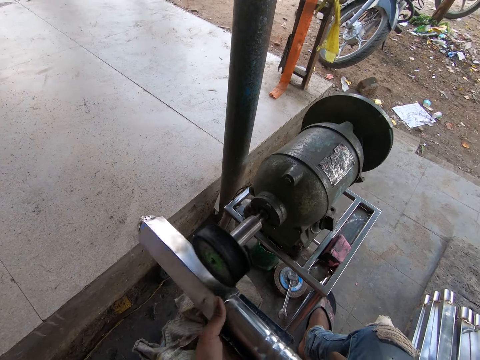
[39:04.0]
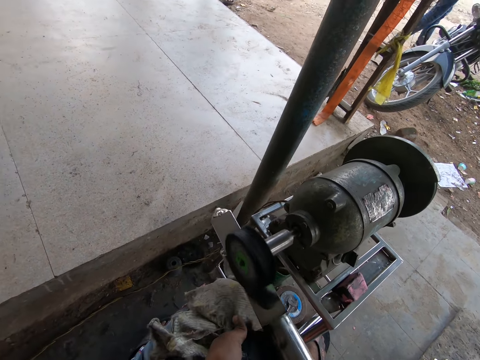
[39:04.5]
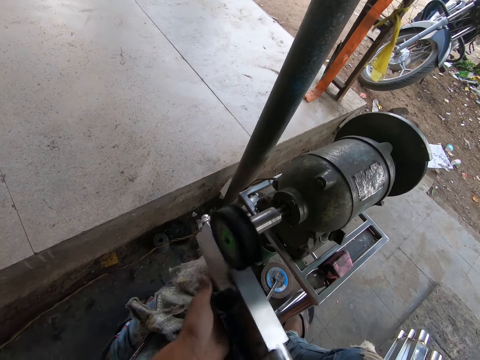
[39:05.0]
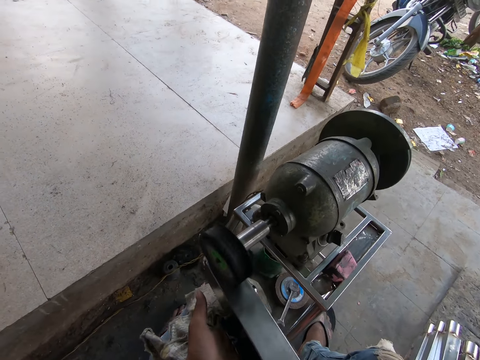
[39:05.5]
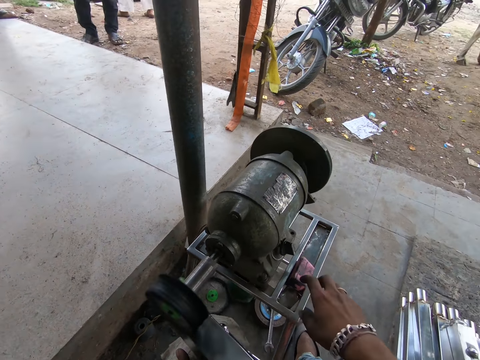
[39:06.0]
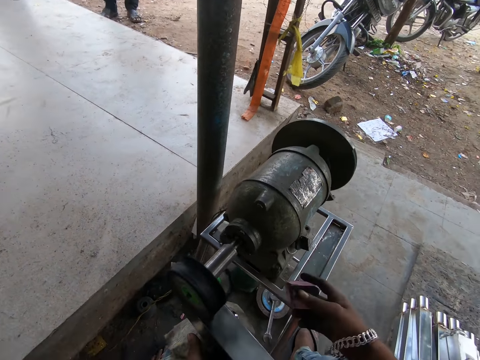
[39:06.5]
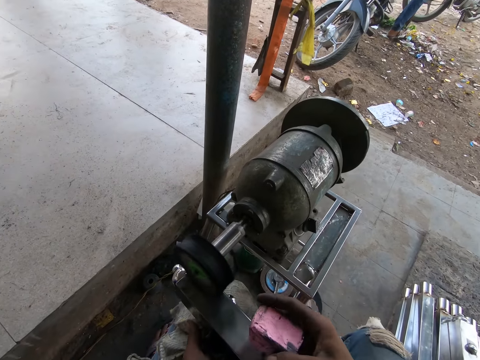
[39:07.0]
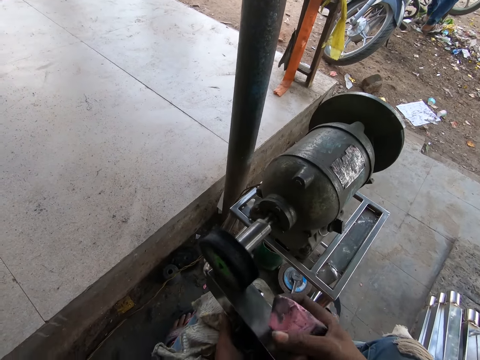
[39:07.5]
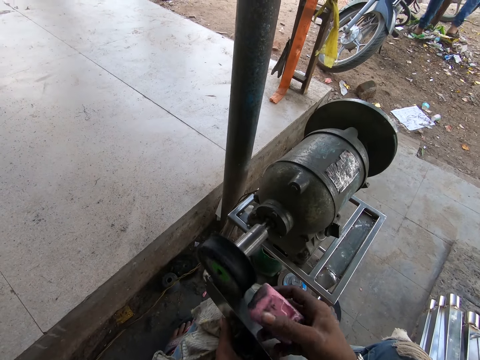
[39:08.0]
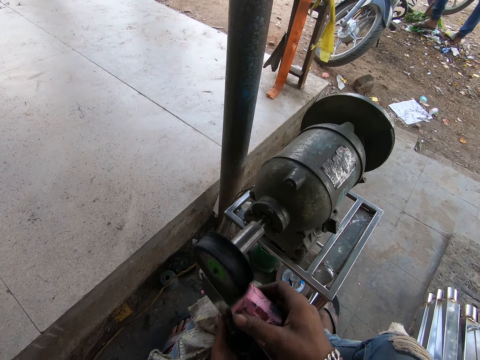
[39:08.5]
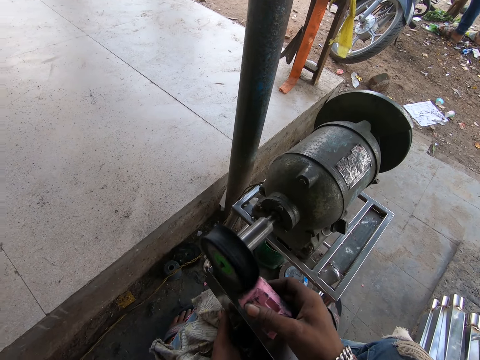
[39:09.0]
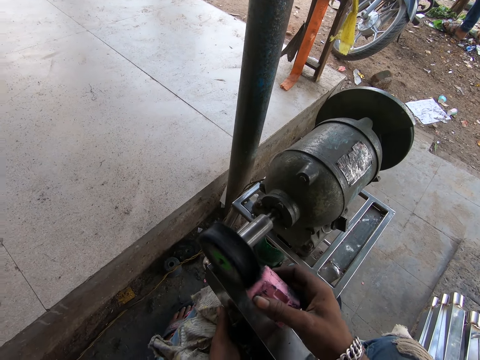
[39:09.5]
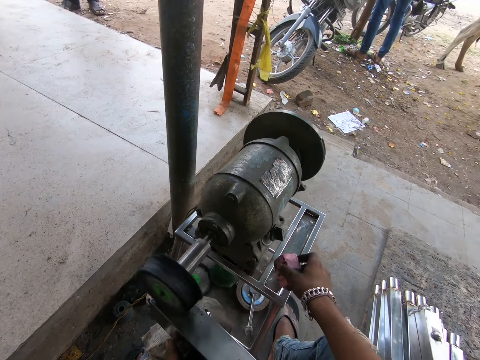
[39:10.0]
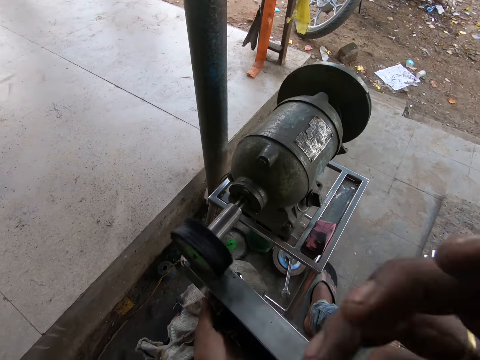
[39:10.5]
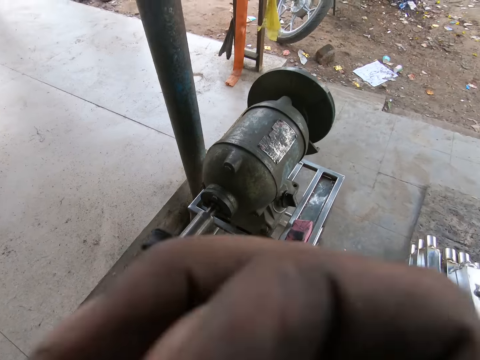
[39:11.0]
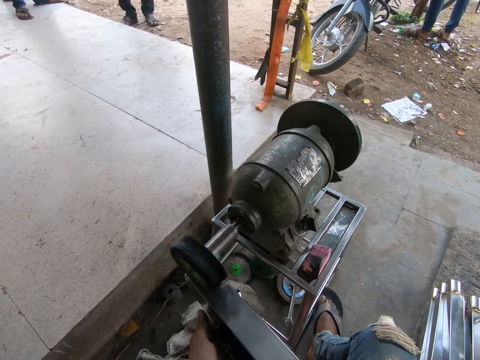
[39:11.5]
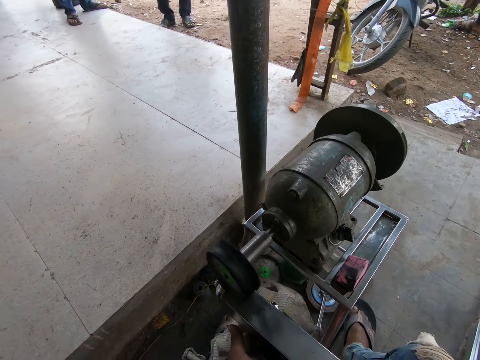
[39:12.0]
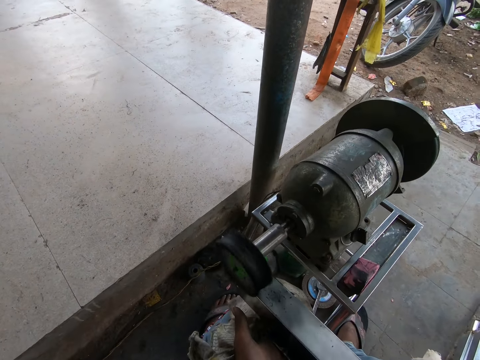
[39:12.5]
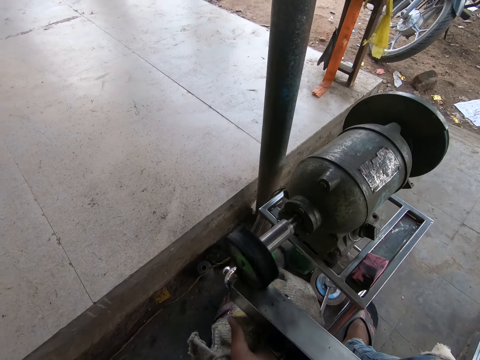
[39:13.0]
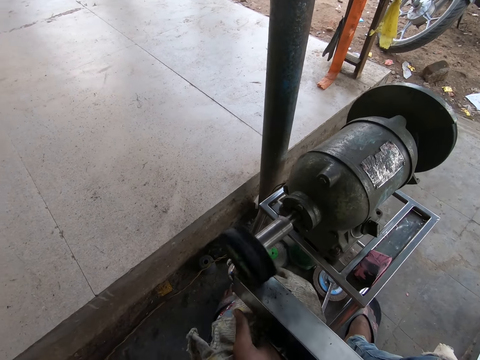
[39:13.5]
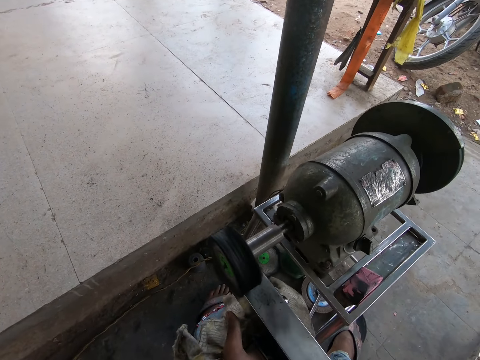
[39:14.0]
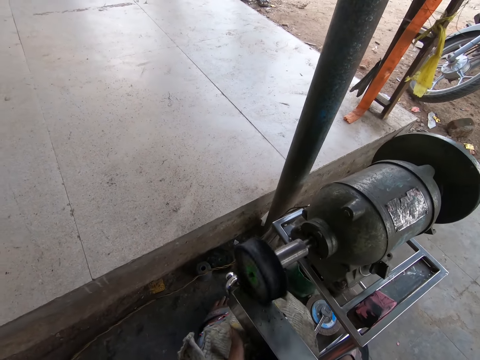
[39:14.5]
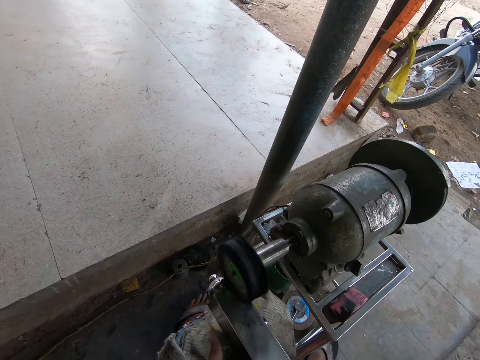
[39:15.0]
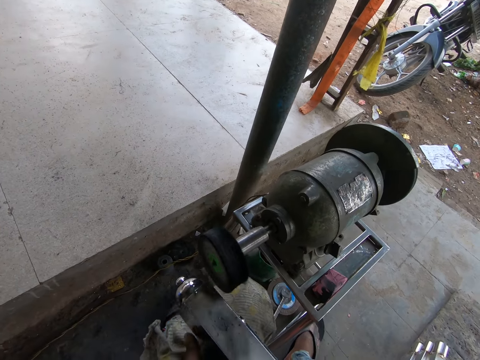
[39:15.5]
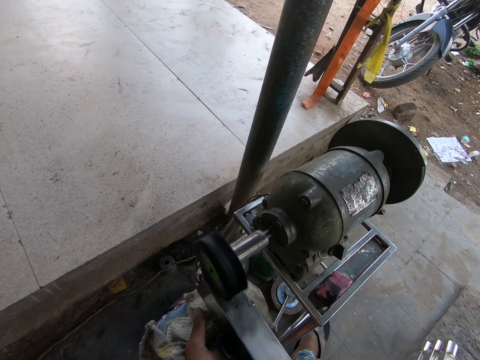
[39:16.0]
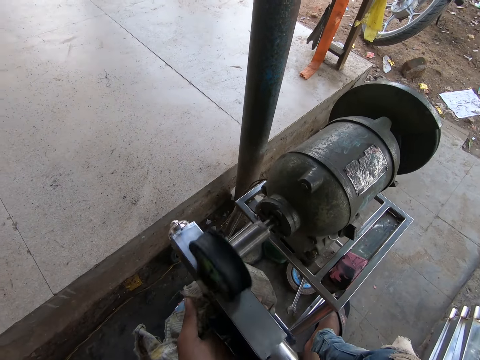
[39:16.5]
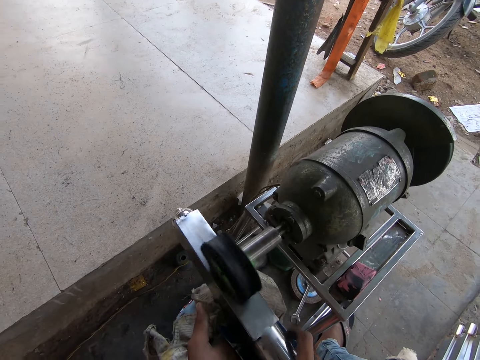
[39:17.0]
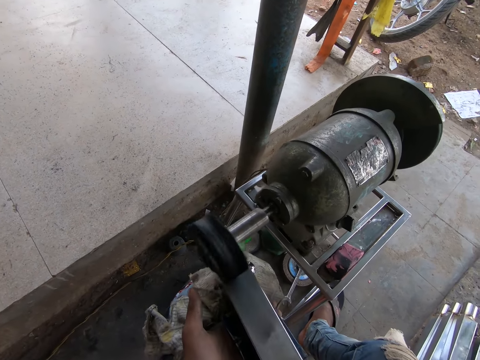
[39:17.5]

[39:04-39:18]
The camera wearer picks the polish from the filing machine or grinder with his right hand. He files the polish in his right hand on the filing machine. He holds something against the grinder. He drops the polish on the filing machine with his right hand. He scratches his face with his right hand. He holds the railings with both hands and files the railing in his hands with the filing machine.

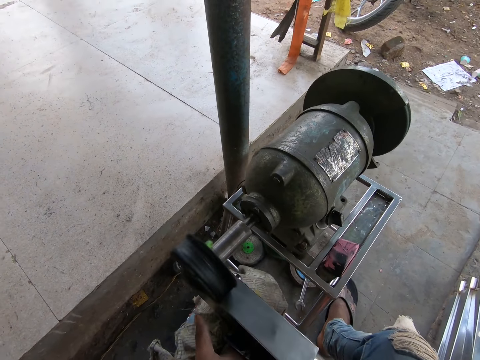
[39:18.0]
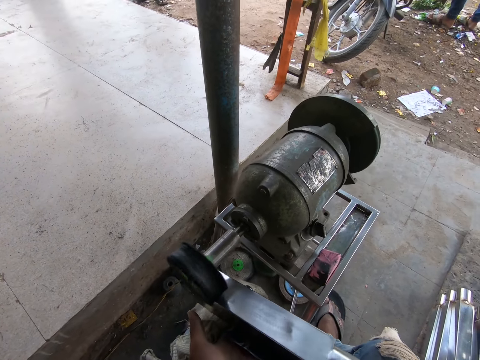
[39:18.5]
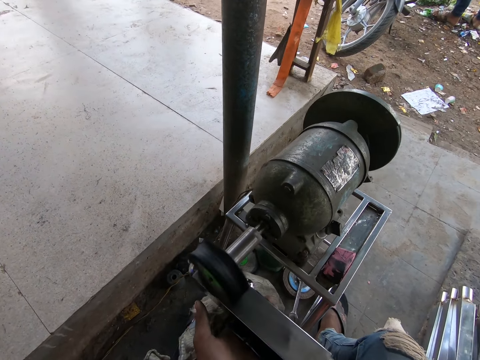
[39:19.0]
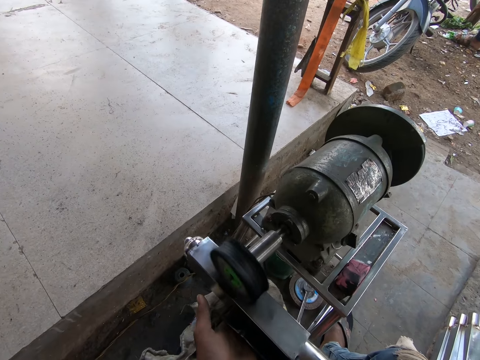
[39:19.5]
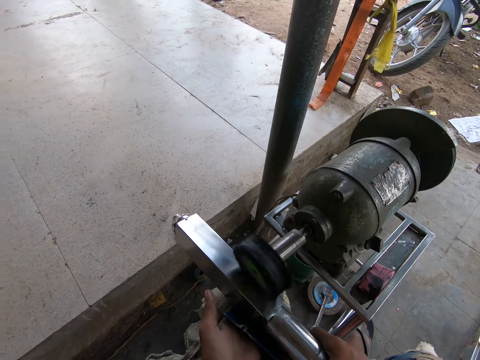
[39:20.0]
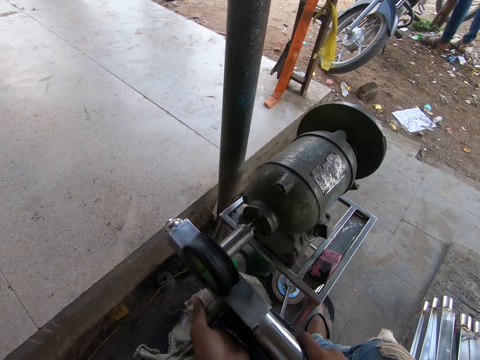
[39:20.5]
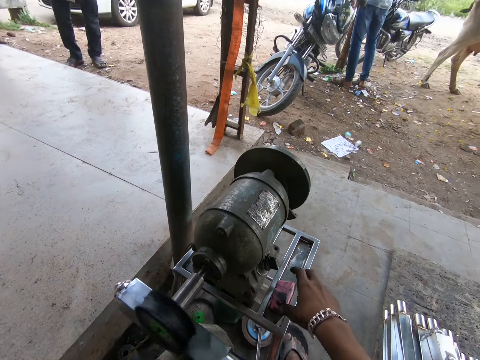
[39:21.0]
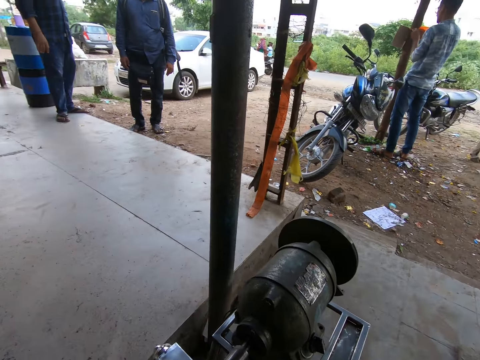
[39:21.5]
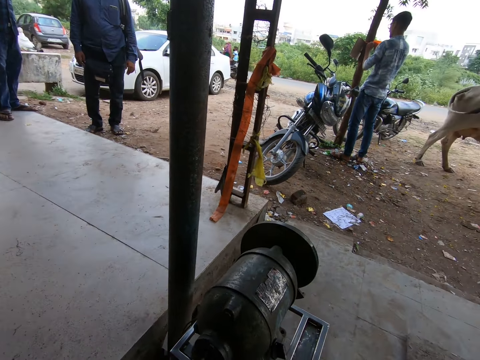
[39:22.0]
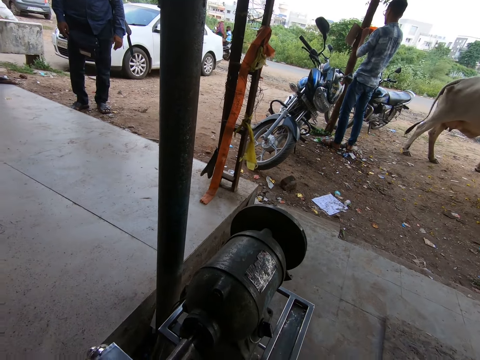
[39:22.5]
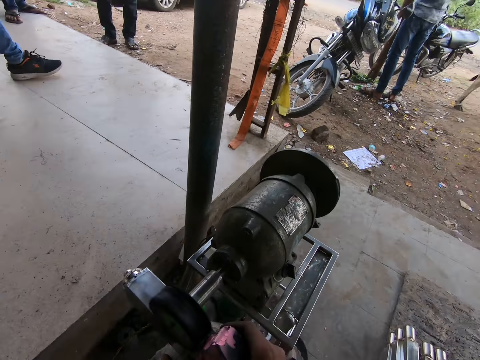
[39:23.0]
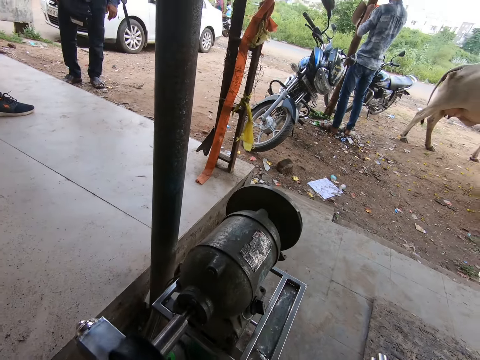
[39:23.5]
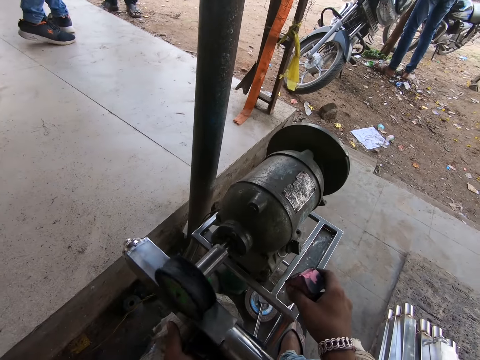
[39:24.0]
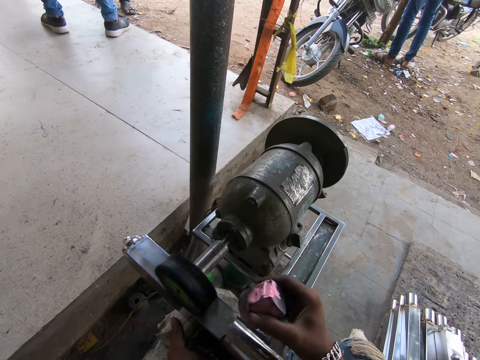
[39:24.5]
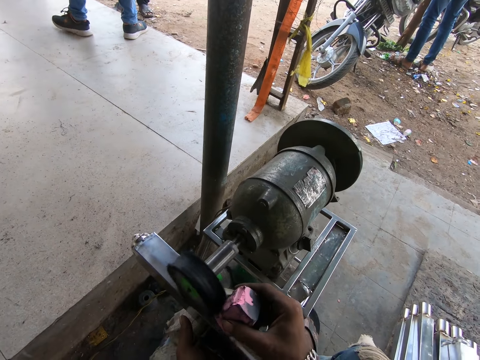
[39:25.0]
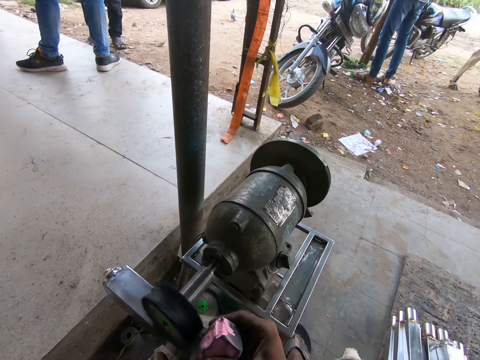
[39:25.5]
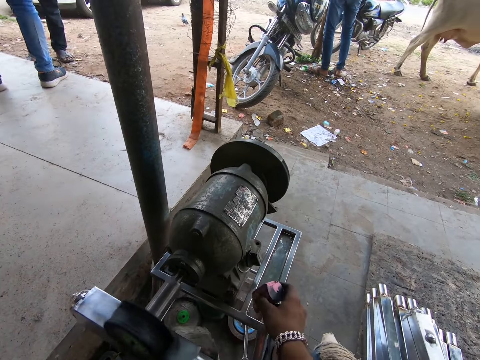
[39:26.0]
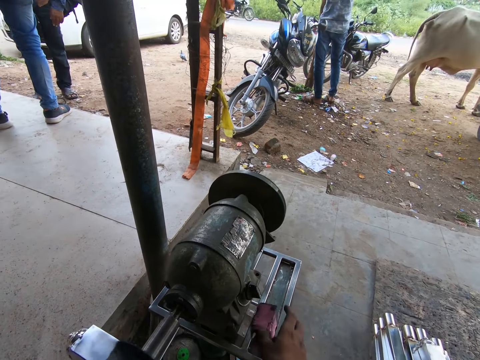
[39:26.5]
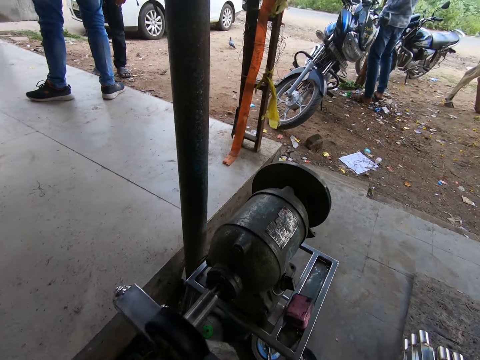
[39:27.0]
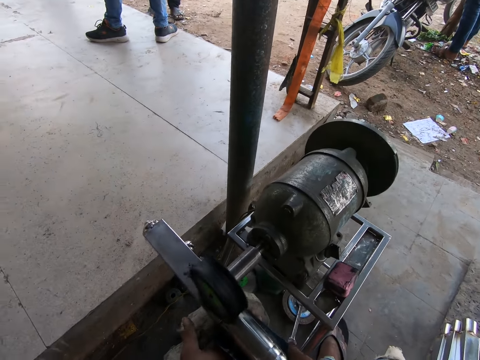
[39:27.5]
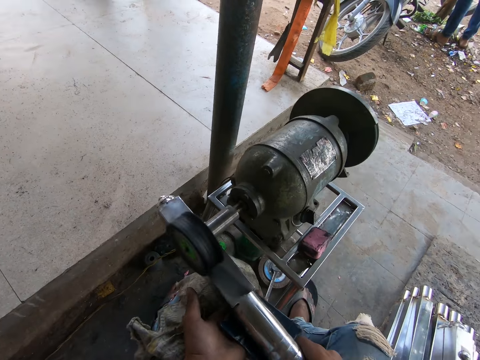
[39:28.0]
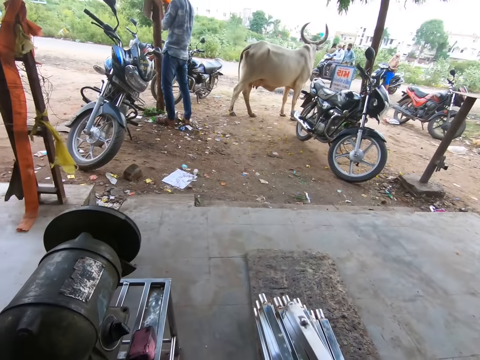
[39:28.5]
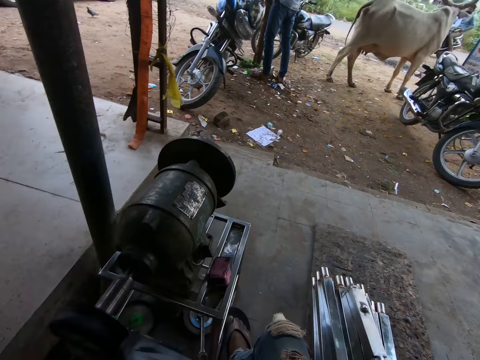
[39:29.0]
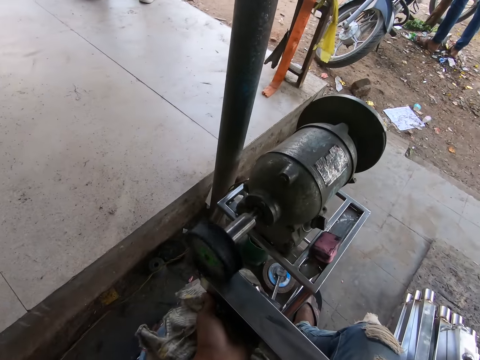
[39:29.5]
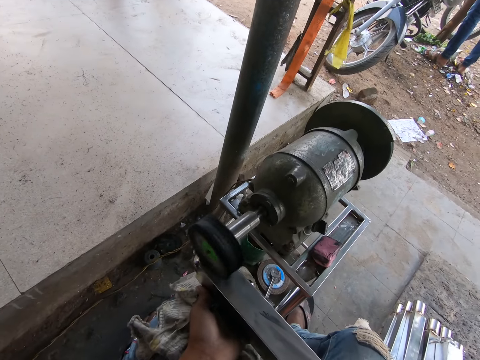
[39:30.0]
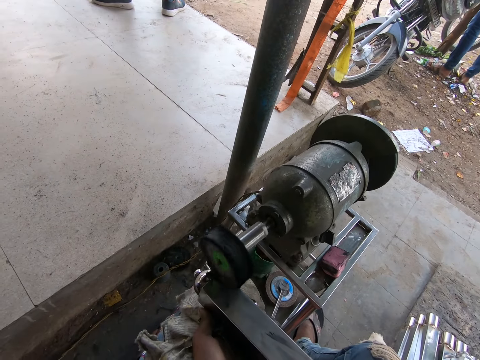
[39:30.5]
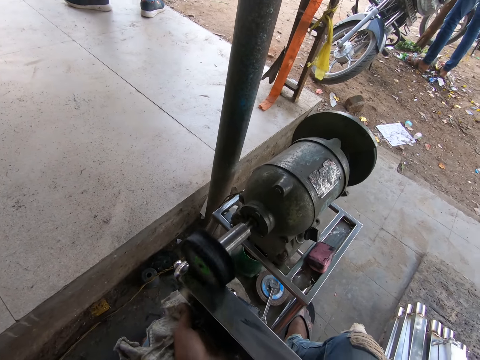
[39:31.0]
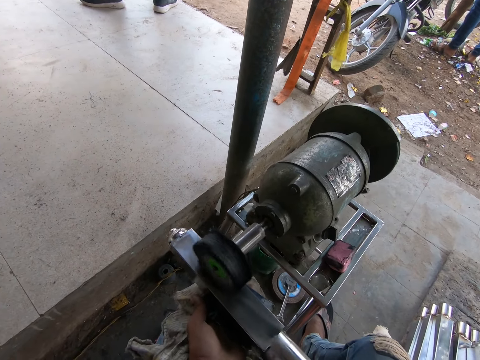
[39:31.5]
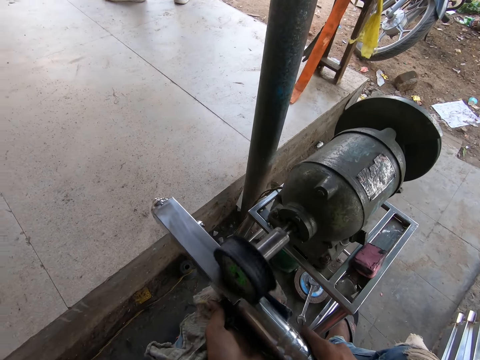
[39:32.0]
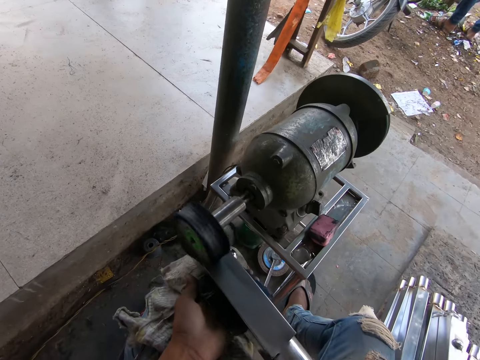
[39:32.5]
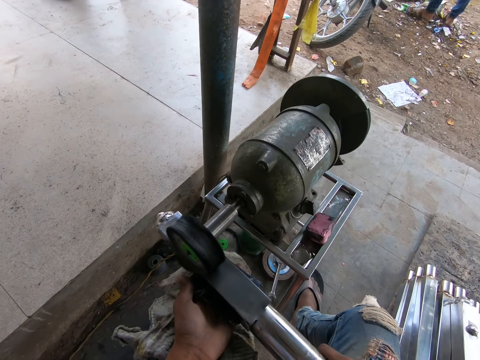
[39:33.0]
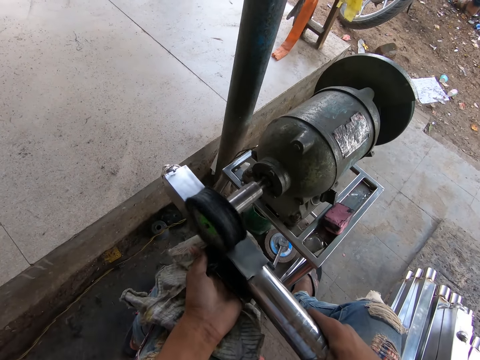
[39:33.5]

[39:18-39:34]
The camera wearer picks the polish from the filing machine or grinder with his right hand. He files the polish in his right hand on the filing machine. He holds something against the grinder. He drops the polish on the filing machine with his right hand. He smoothens the metal rod using the grinding machine. He holds the railing with his hands.
